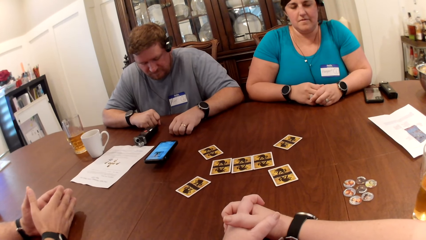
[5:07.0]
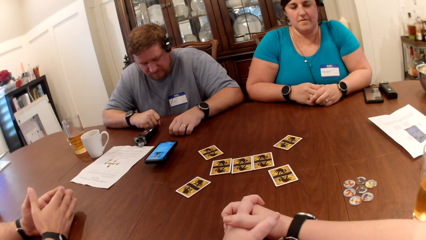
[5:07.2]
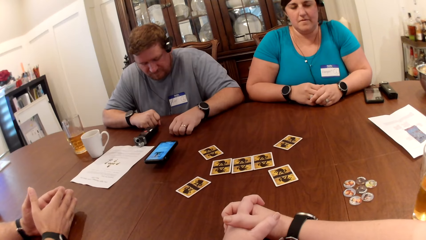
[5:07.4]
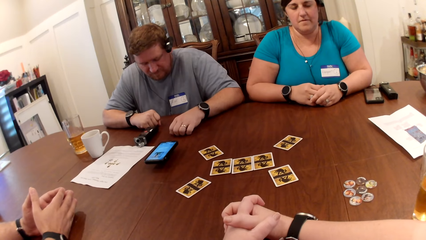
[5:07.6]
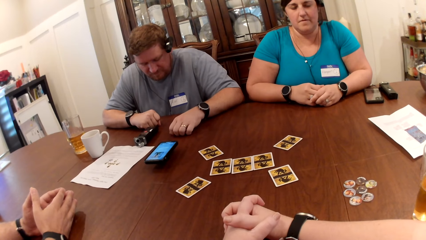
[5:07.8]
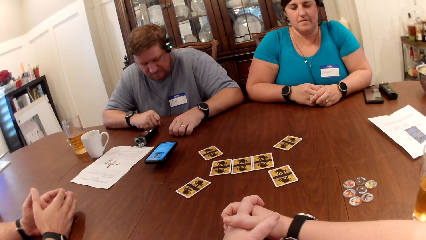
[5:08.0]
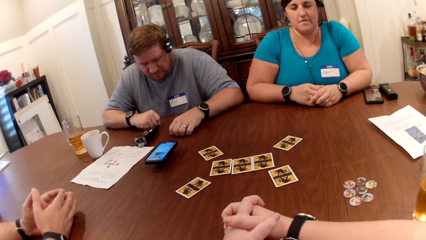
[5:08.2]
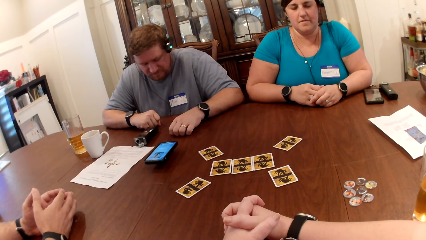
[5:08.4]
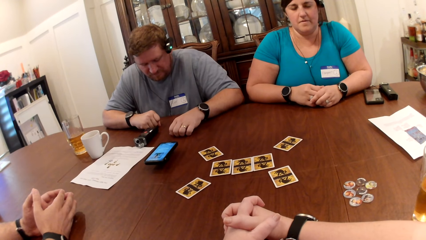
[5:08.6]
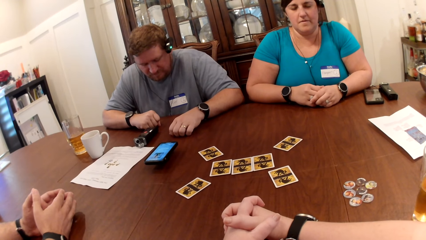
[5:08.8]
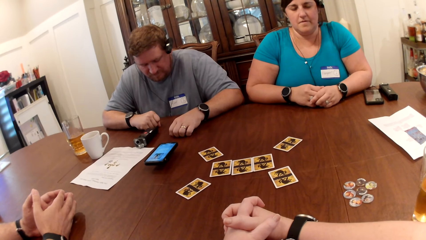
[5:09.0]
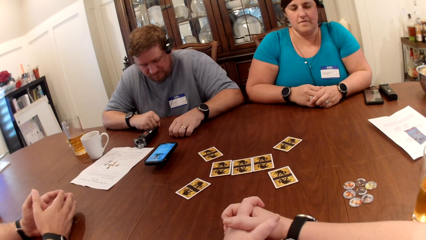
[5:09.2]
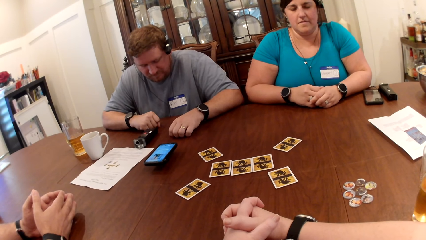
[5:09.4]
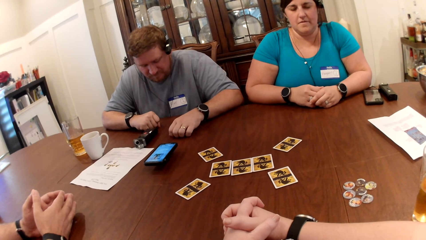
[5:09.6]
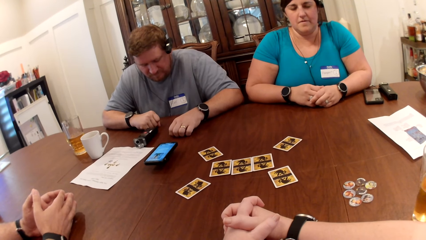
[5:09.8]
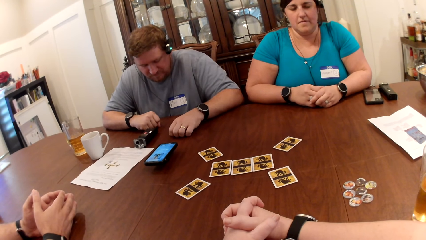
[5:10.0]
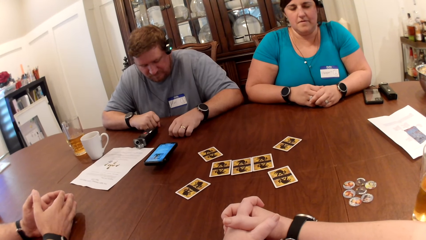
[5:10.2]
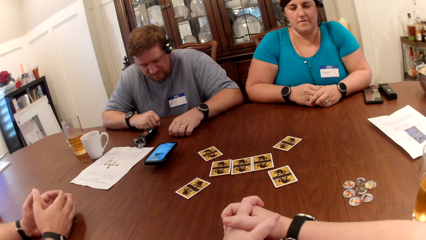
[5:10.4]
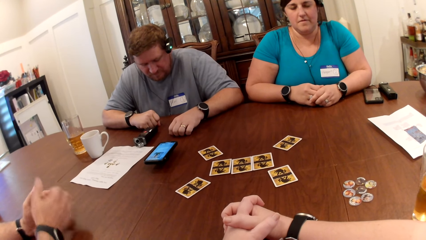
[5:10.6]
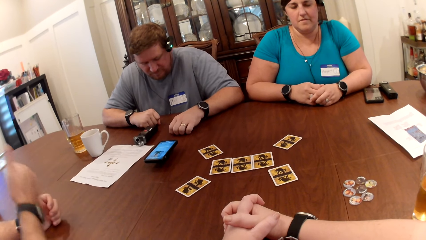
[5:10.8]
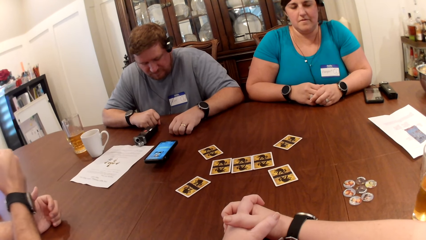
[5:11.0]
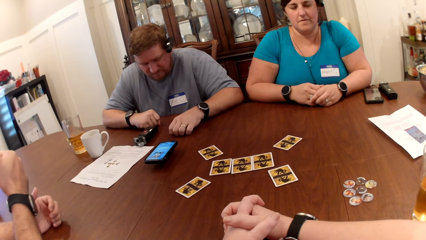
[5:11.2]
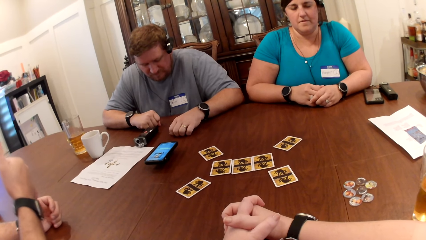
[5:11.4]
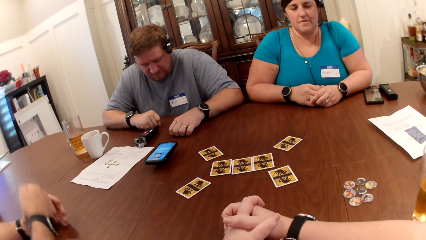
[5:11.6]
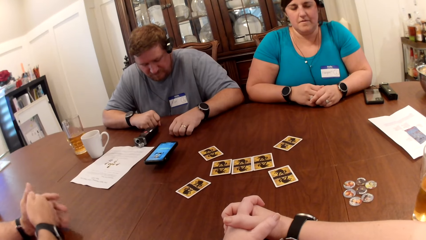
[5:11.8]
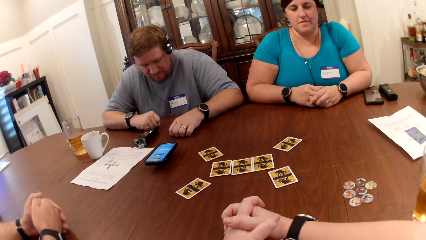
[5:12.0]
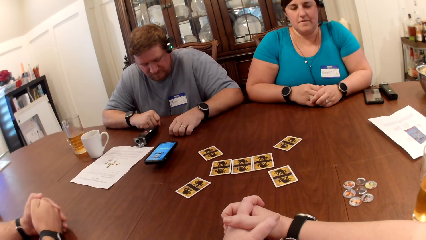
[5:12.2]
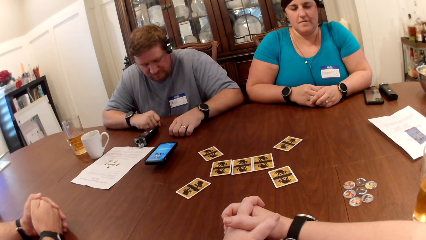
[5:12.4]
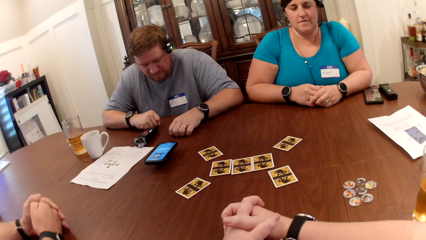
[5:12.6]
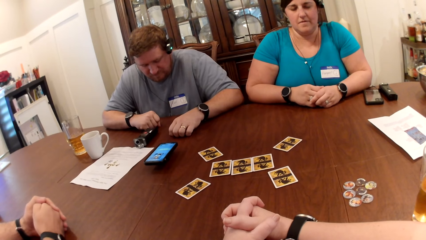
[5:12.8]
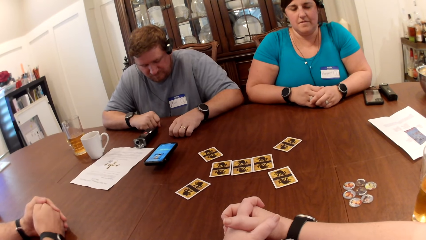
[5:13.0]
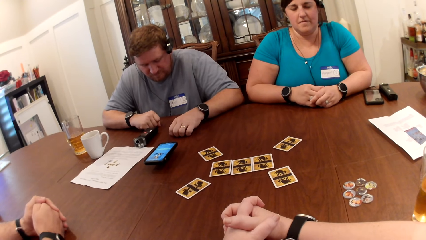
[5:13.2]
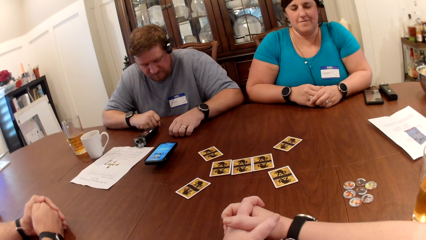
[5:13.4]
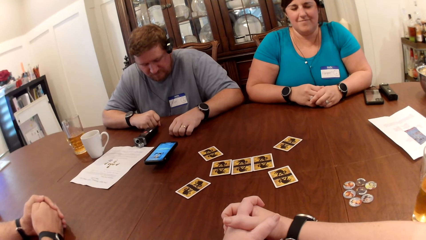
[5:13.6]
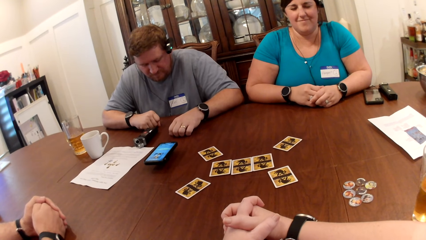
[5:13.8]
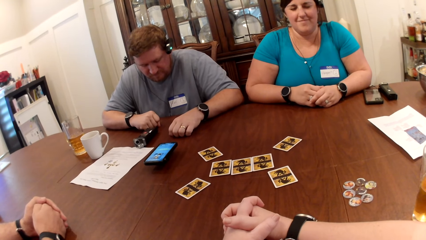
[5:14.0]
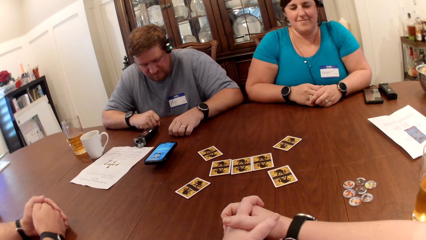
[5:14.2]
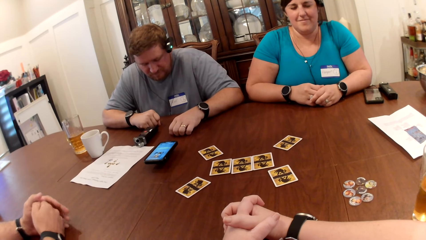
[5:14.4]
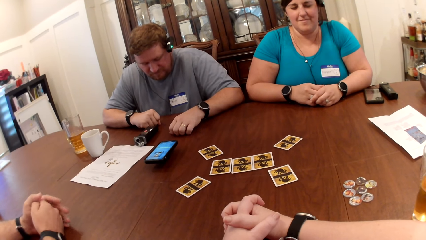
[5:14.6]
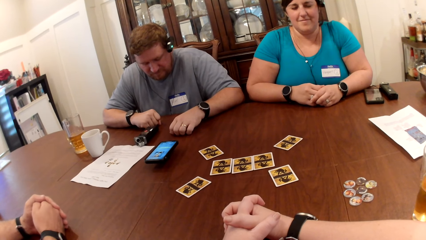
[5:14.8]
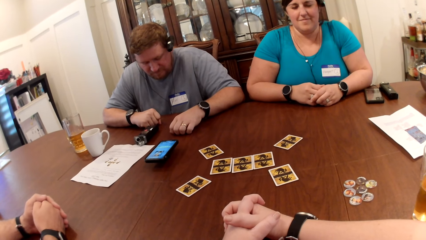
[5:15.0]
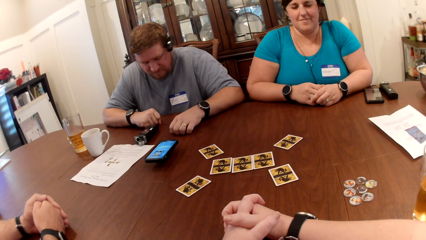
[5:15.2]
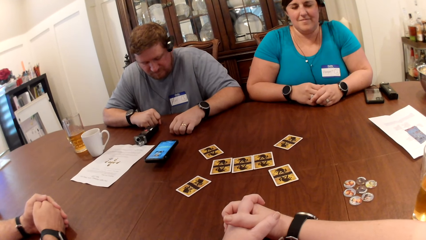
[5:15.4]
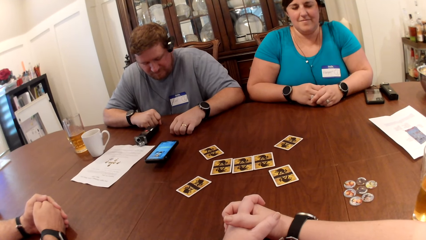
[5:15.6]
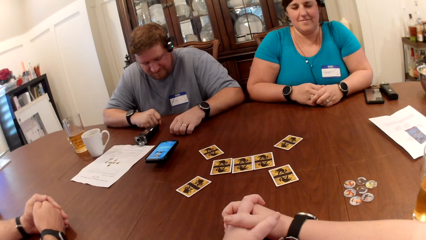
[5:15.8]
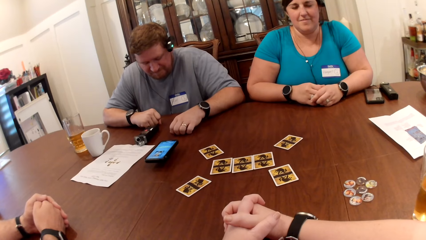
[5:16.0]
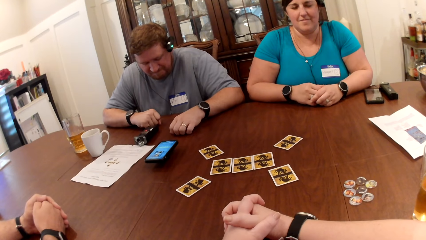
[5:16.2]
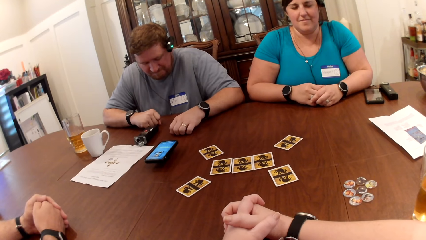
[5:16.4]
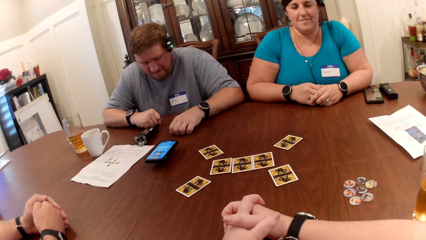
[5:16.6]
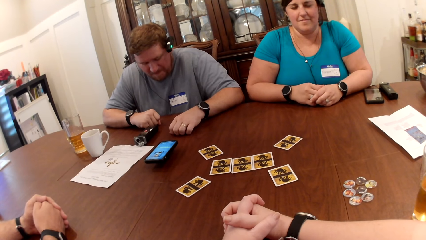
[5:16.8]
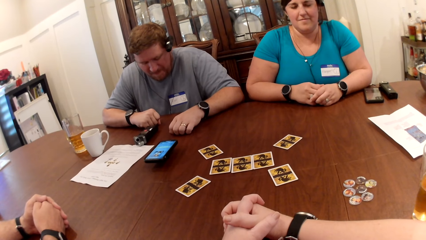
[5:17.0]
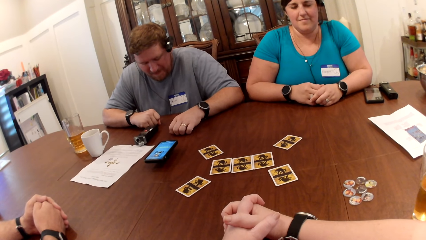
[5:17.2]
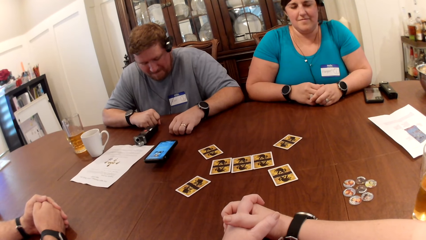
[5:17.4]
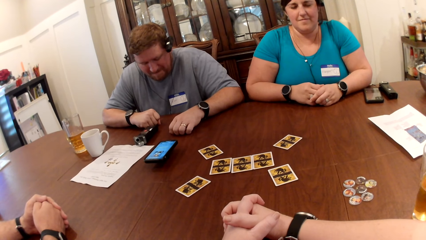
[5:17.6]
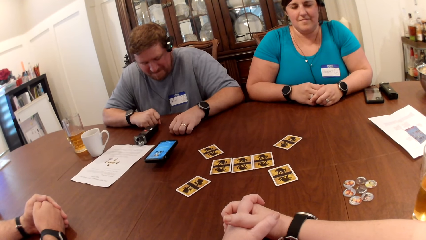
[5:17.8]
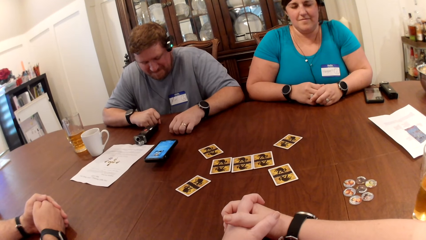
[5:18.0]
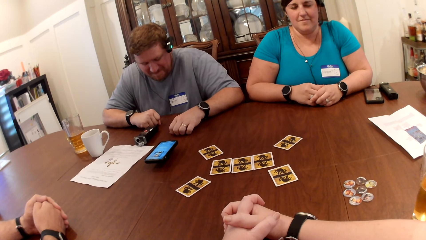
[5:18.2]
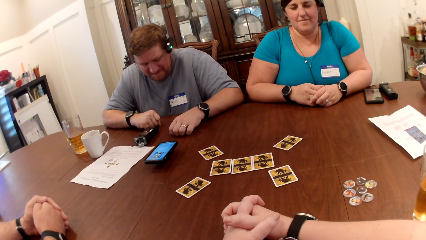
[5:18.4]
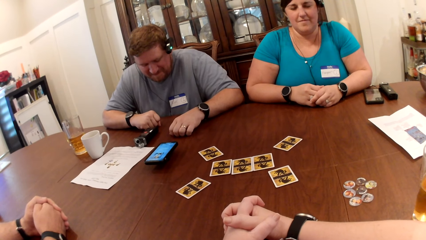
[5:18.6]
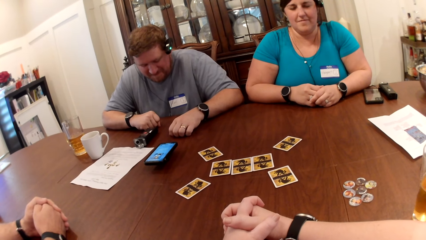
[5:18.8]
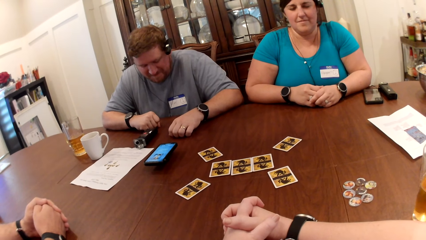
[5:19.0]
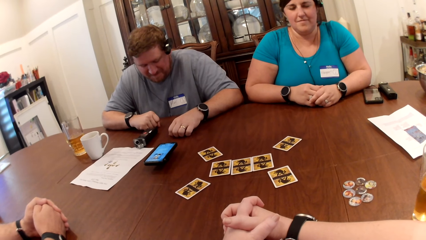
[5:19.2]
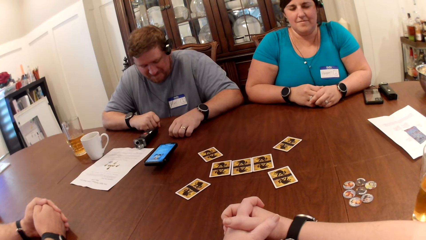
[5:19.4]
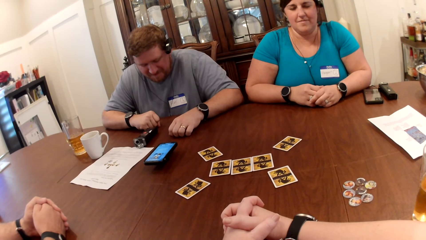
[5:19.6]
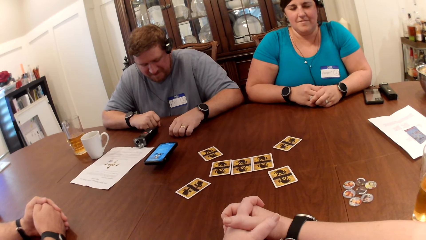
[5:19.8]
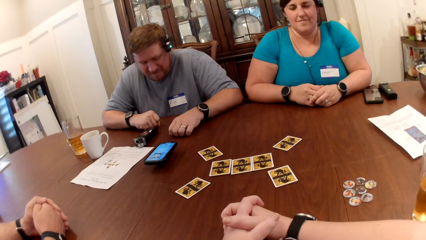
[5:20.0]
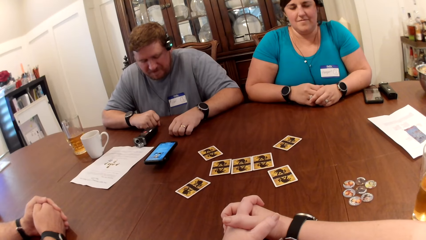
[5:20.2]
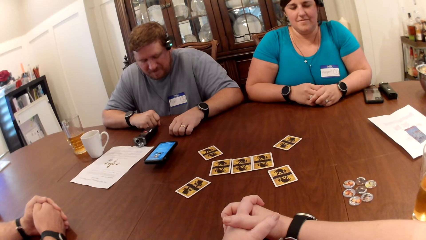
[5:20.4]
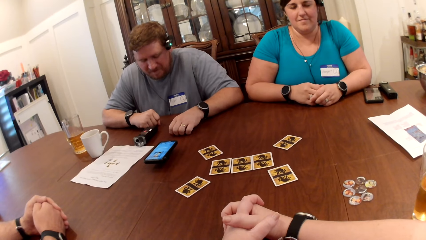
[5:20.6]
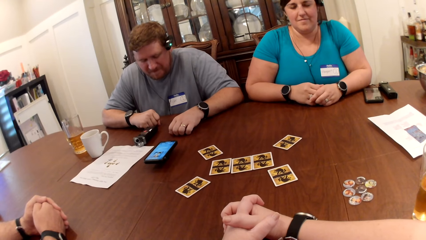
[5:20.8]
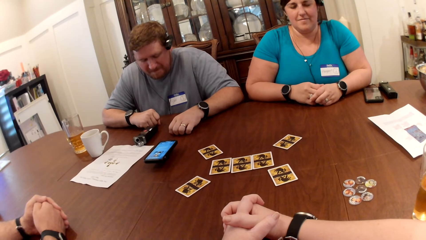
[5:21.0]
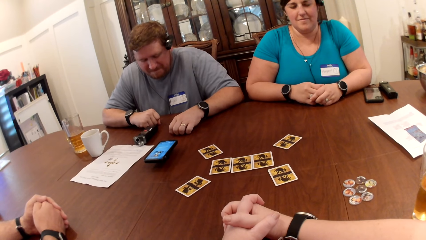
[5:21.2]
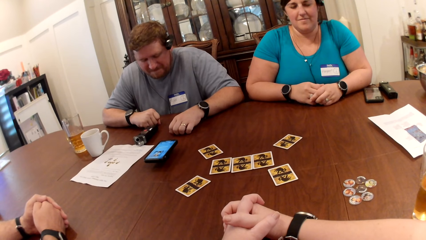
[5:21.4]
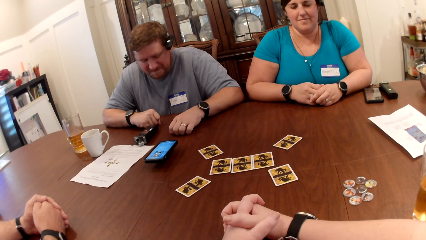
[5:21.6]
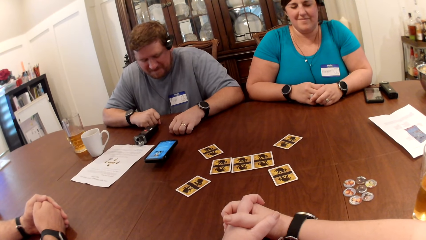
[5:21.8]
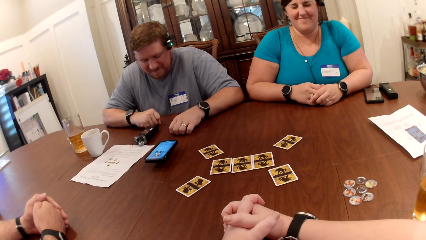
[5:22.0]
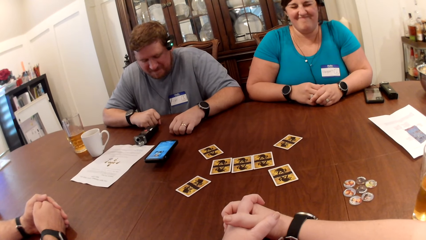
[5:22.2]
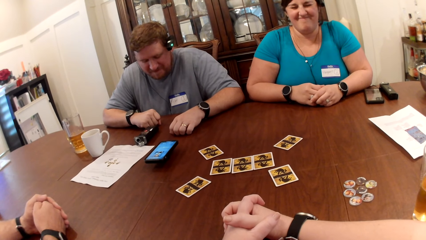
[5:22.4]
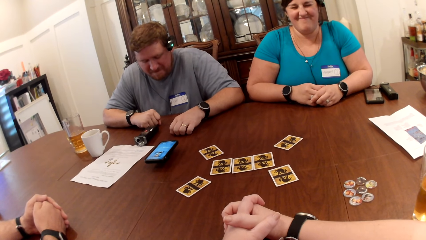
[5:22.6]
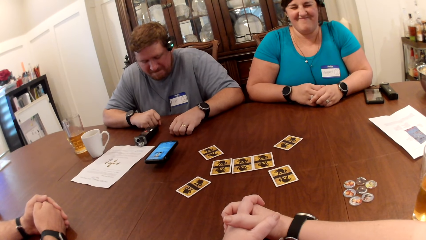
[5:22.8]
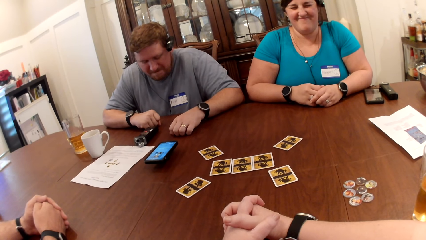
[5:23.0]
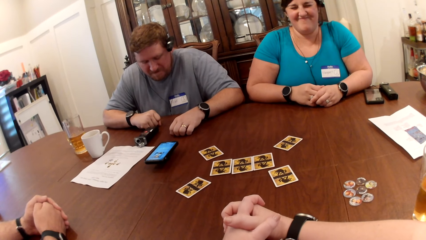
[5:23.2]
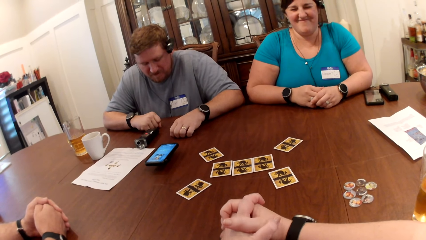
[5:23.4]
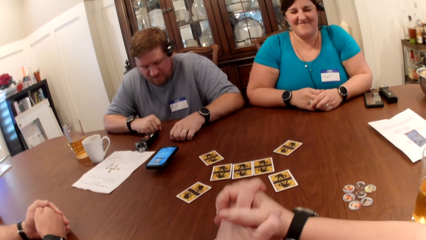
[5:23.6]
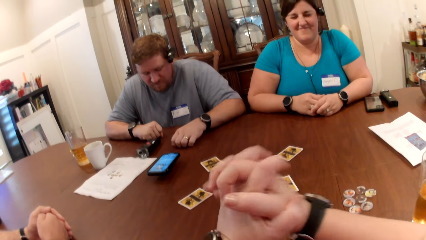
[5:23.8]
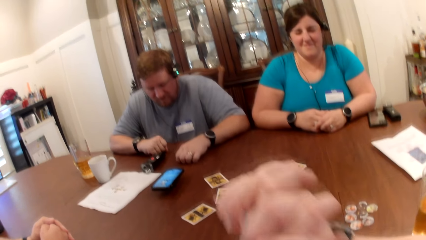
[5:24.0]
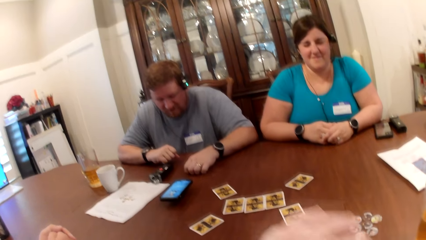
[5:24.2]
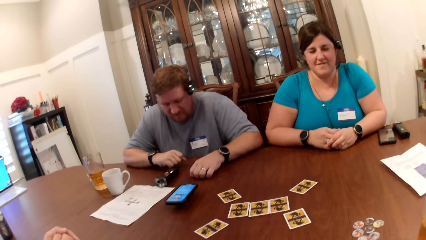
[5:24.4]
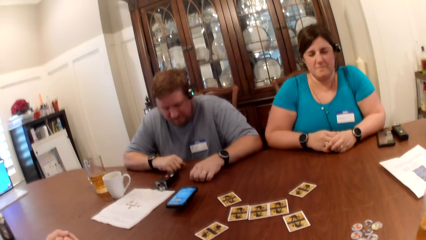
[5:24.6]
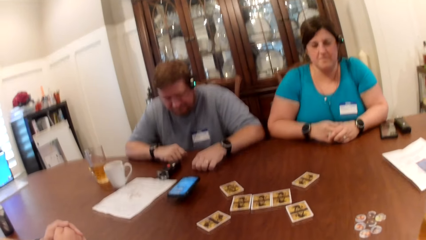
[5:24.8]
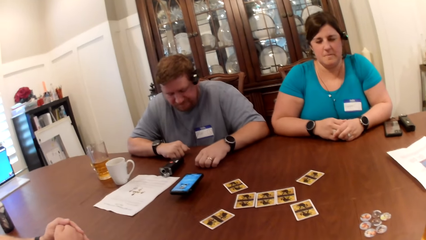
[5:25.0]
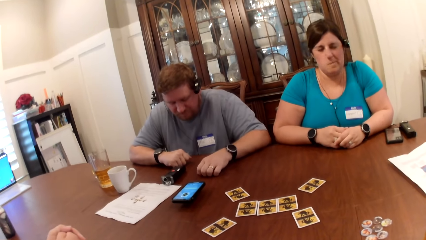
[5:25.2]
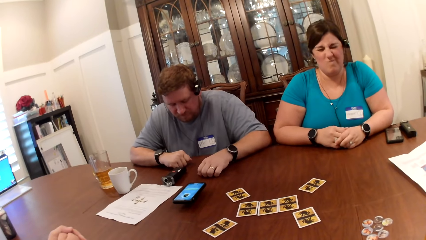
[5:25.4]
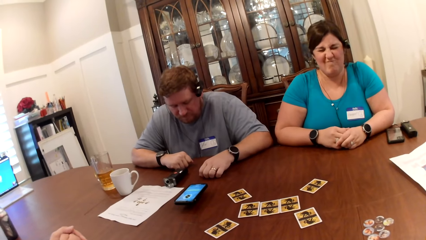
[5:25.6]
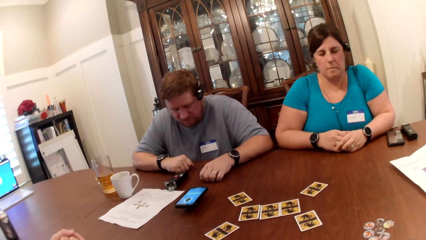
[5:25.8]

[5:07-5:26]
The man does a thumbs-up with his right hand. The man lowers his right hand on the table. The camera wearer raises her hands under her chin.
